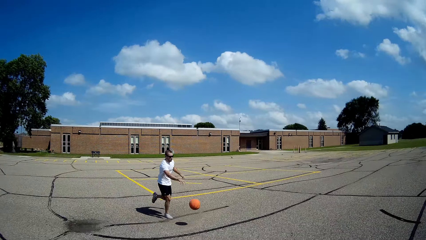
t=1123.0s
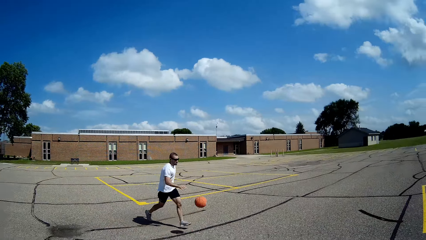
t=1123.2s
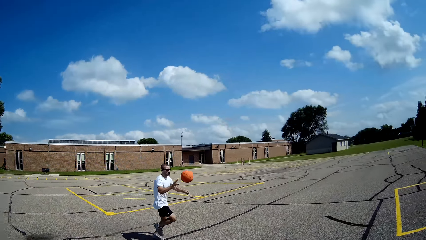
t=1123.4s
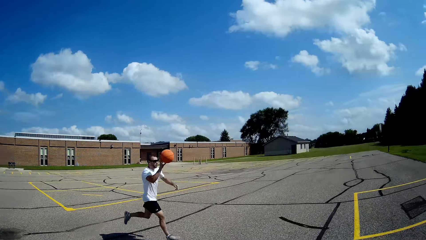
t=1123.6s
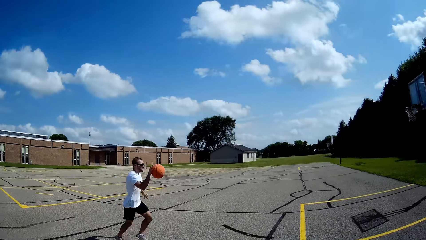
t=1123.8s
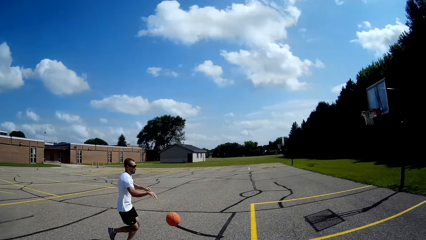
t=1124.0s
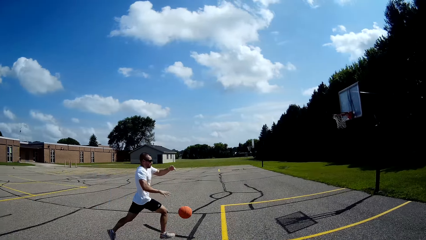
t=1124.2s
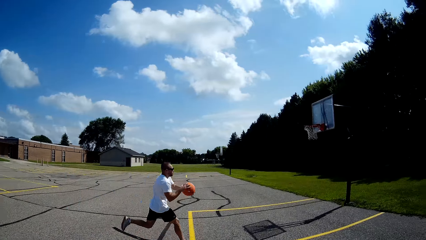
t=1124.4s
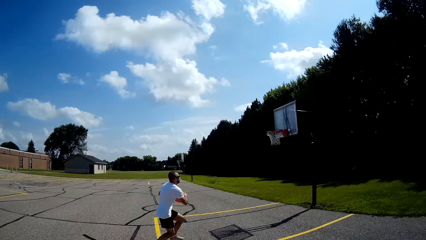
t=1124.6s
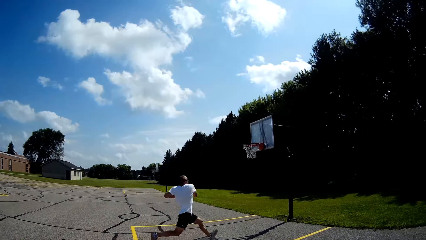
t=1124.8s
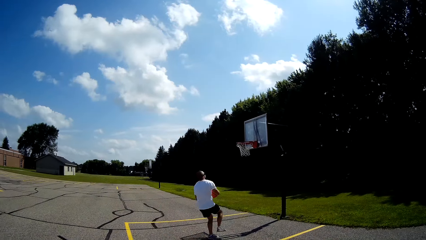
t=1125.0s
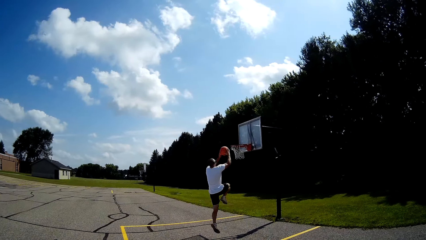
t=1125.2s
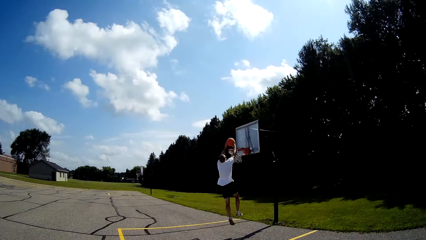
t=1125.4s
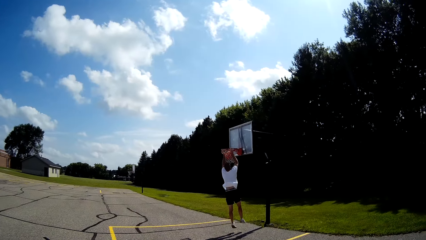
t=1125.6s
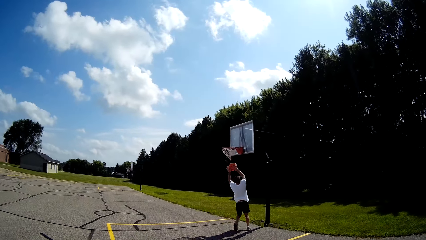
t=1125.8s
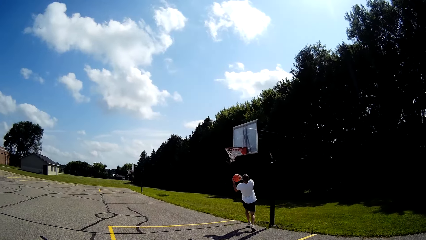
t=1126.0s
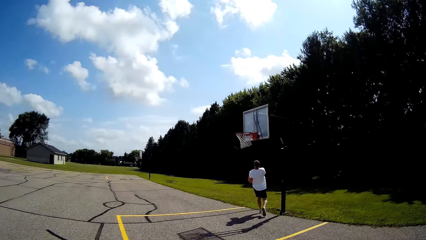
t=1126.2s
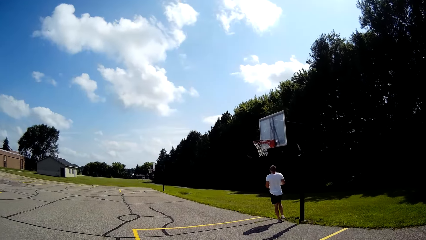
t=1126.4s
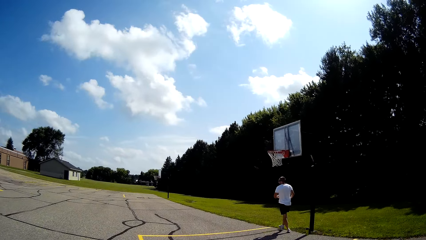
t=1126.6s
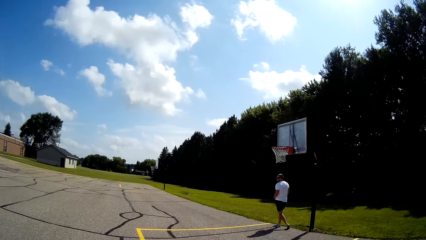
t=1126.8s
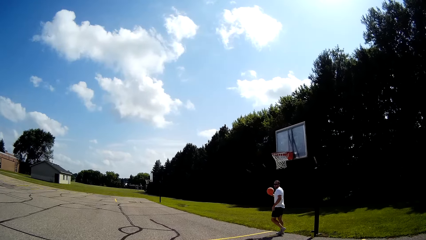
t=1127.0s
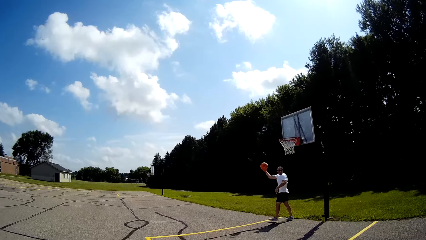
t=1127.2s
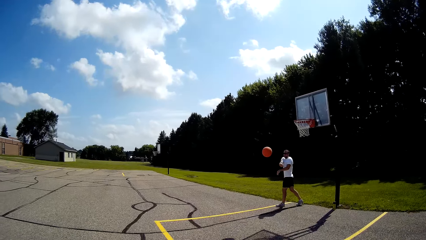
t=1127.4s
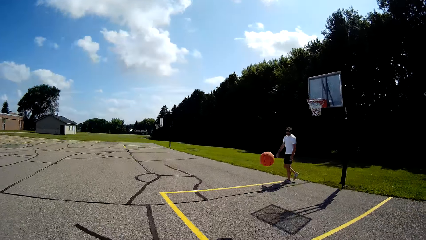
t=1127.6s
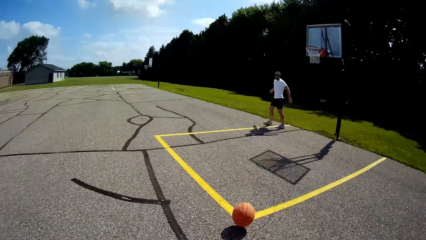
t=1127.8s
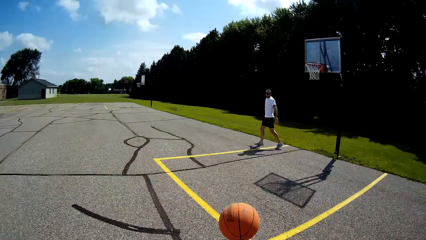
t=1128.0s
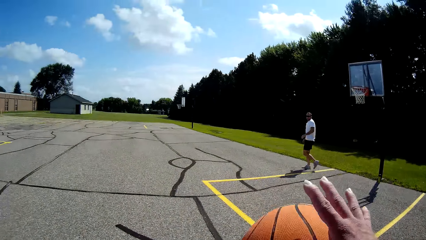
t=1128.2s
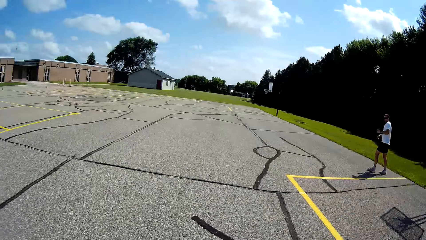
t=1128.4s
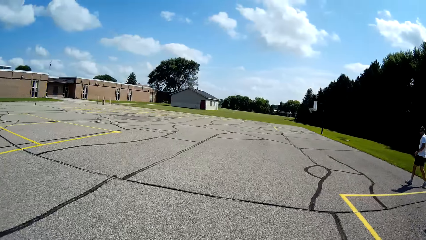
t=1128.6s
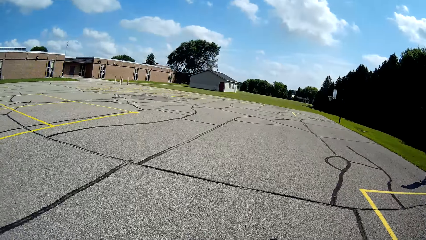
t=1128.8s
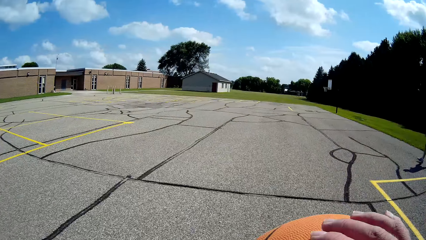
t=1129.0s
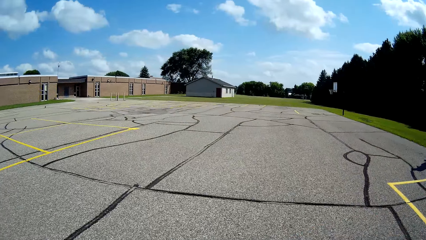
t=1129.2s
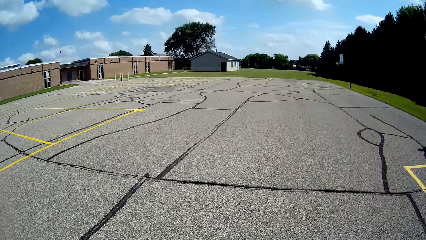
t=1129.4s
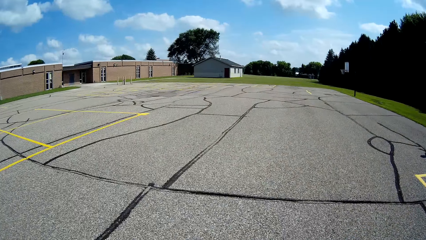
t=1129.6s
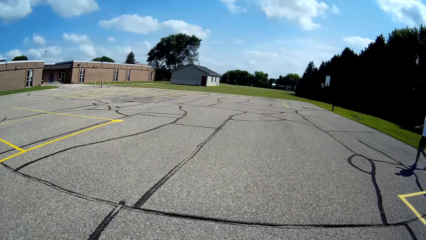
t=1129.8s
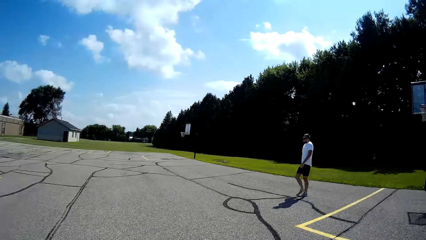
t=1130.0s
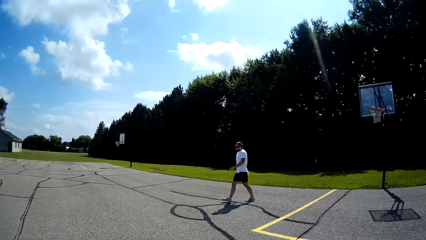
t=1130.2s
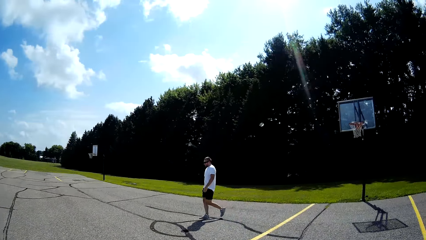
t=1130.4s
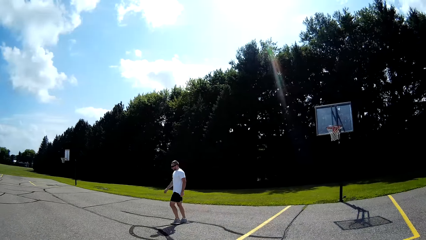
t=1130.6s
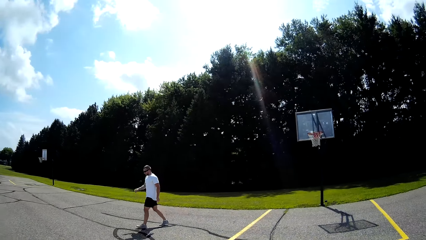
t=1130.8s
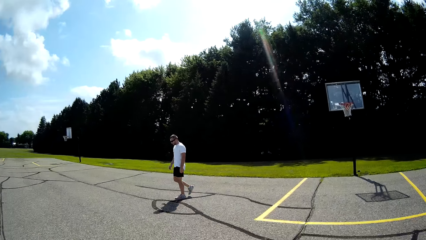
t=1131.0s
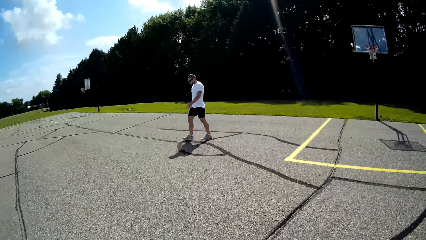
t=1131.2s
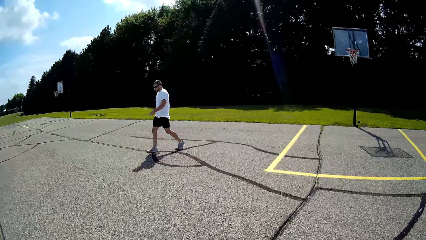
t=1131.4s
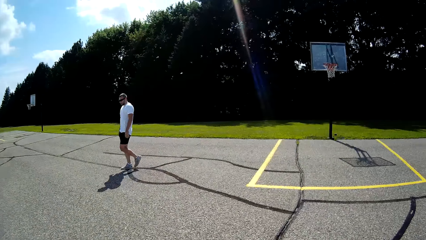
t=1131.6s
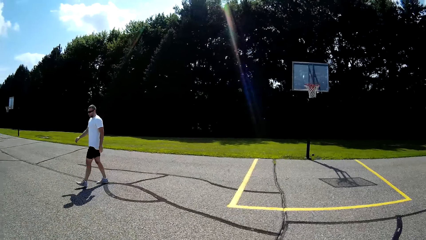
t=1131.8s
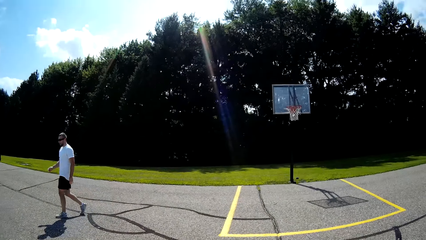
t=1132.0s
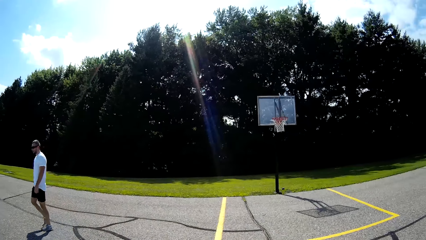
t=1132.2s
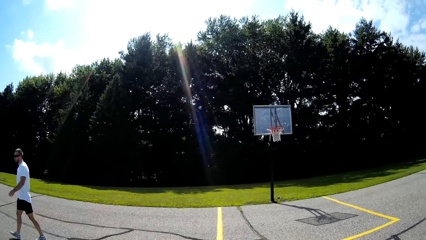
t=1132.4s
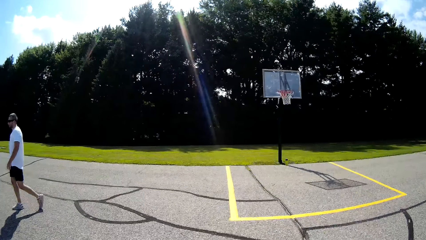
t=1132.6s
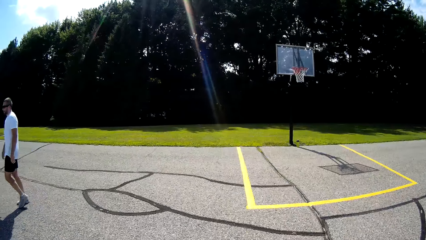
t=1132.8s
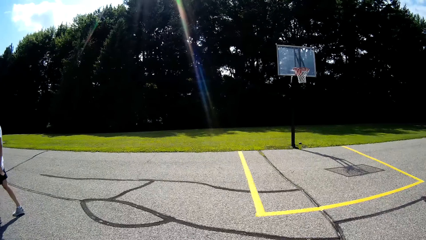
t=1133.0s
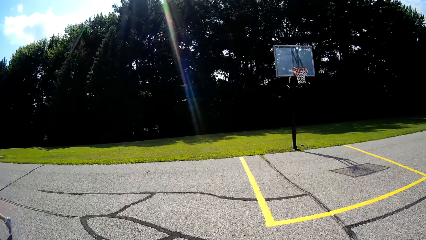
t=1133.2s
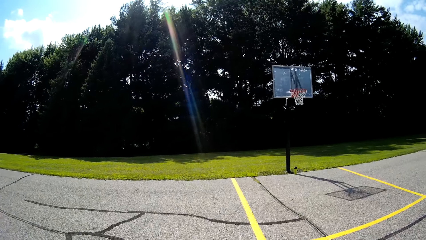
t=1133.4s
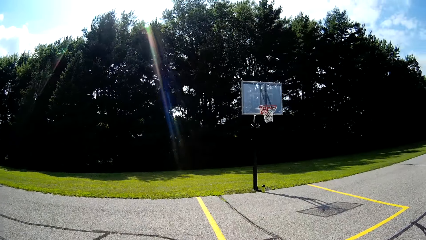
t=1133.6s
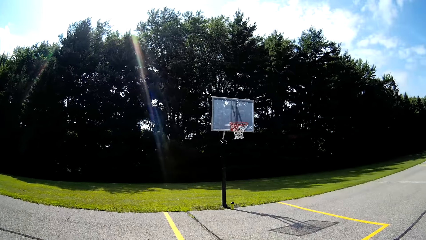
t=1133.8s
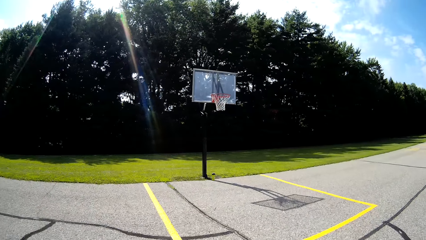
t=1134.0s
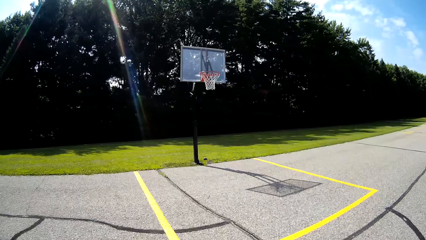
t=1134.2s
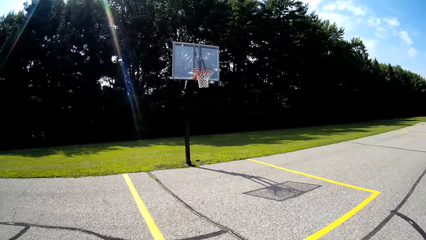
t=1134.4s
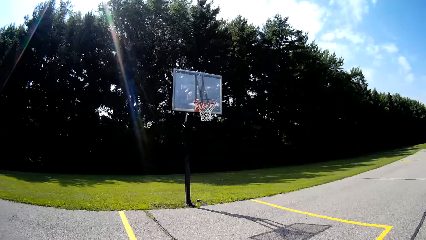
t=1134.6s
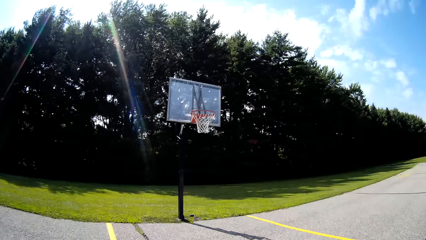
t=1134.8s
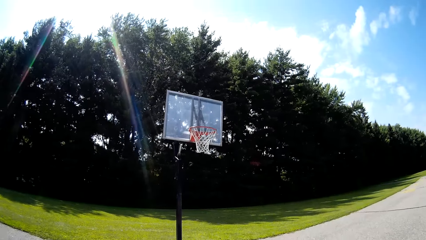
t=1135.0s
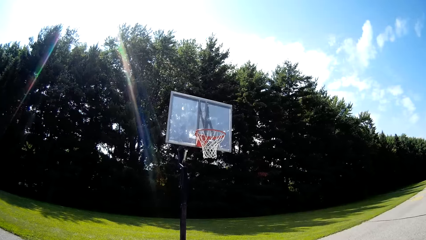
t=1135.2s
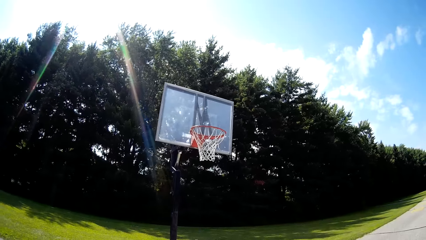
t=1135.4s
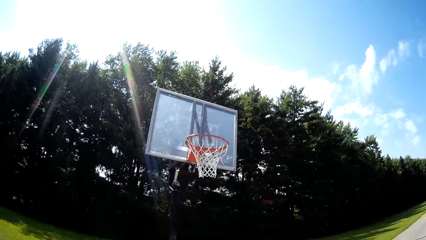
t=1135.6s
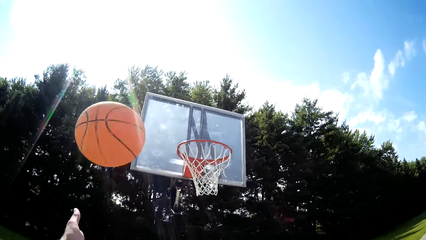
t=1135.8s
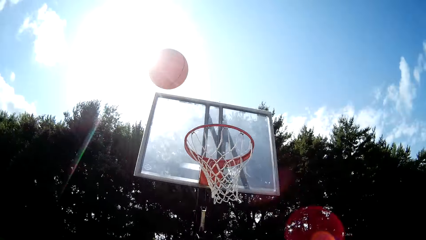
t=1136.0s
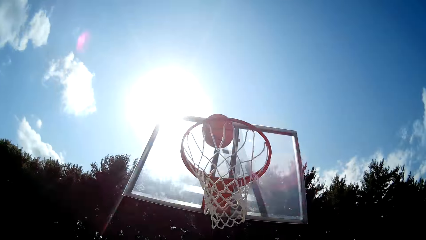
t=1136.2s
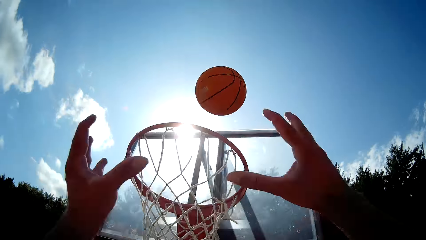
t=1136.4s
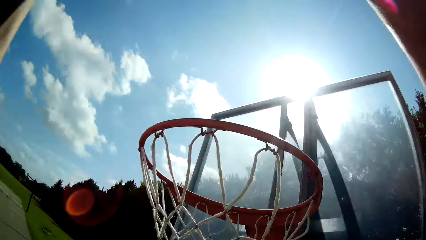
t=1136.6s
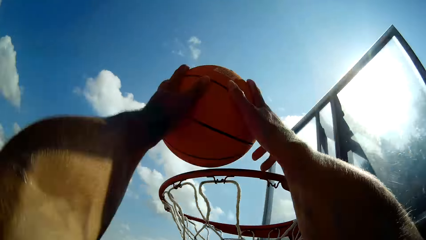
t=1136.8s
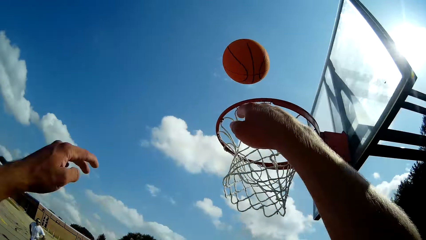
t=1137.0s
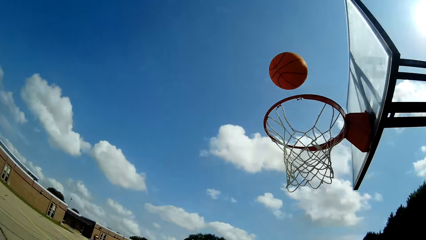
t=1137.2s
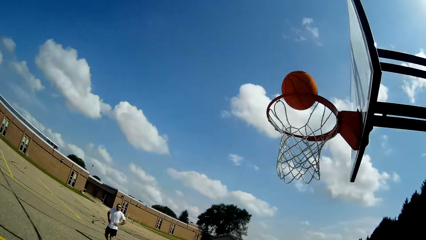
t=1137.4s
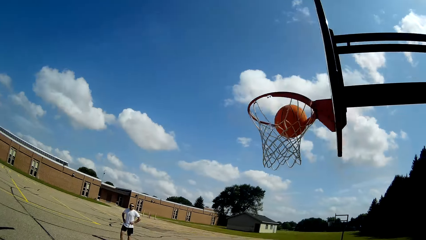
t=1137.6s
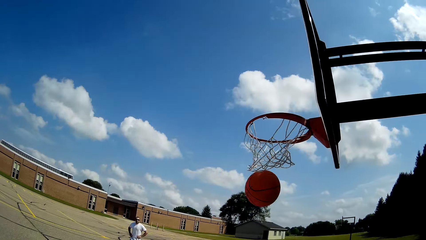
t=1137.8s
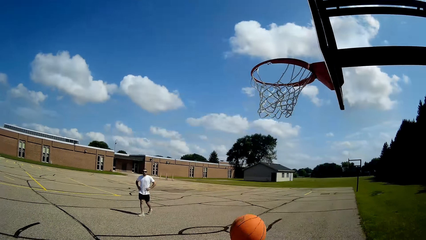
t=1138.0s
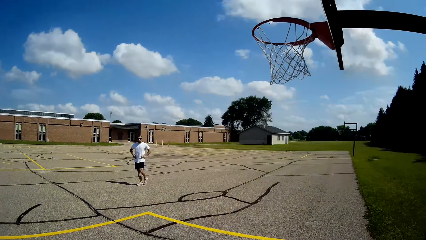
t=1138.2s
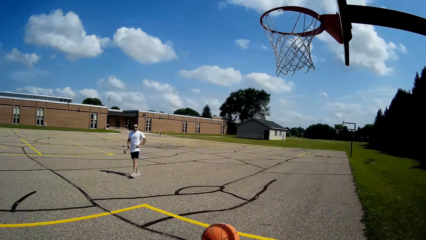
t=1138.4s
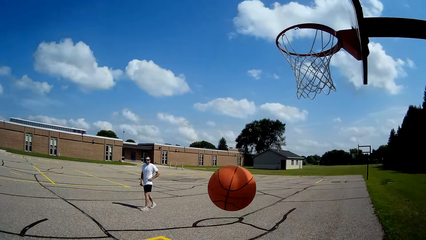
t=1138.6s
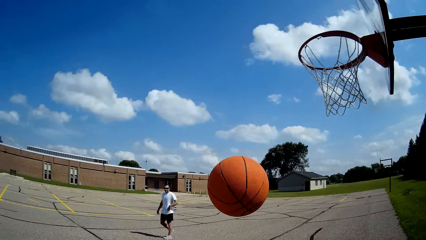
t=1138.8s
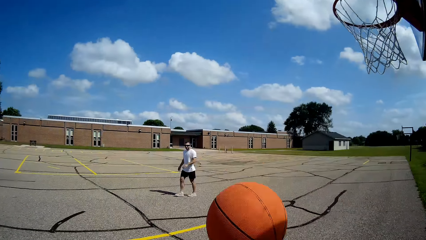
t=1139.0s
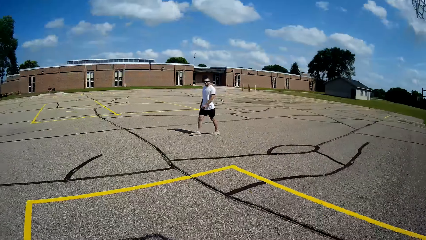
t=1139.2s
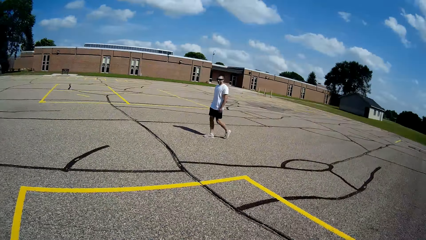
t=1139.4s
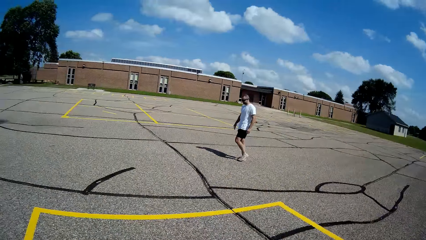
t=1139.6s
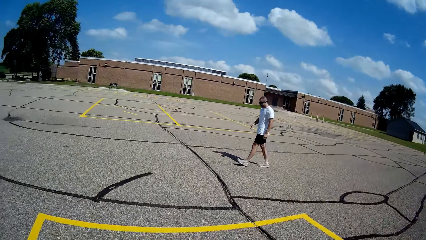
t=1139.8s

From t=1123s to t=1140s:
A man hits the ball on the ground. The camera wearer looks at the man. The man throws the ball in the basket and throws the ball to the camera wearer. The camera wearer holds the basketball with the right hand. They catch the ball and hit the ball on the ground. They throw the ball in the basket. They catch the ball, hold the ball with both hands, and throw the ball in the basket. They look at the ball and catch the ball.
